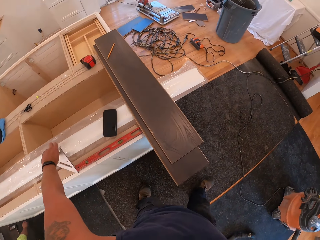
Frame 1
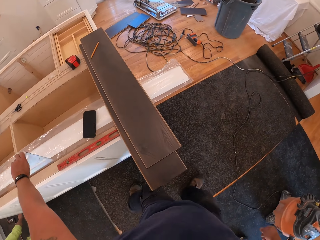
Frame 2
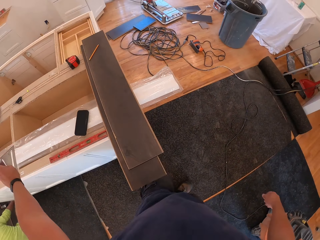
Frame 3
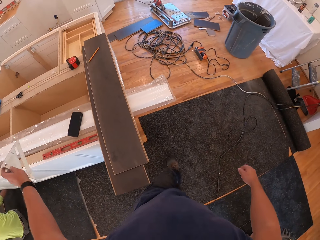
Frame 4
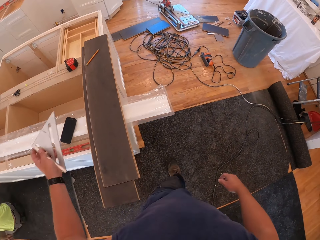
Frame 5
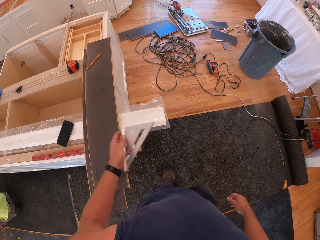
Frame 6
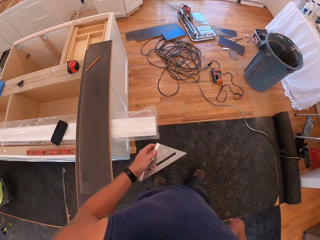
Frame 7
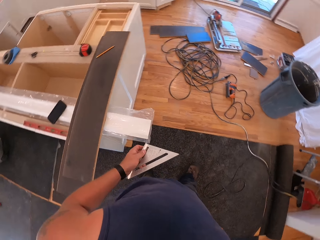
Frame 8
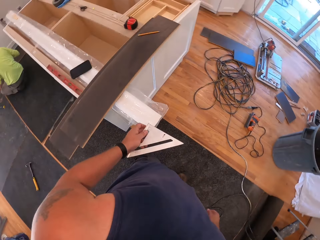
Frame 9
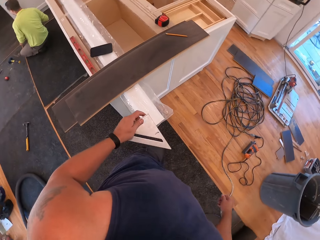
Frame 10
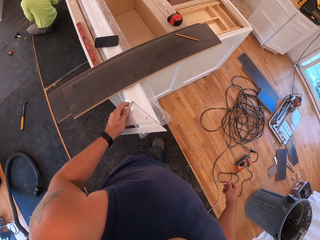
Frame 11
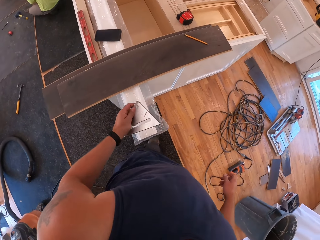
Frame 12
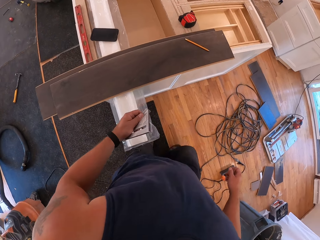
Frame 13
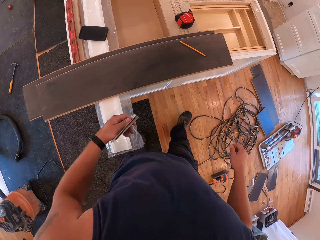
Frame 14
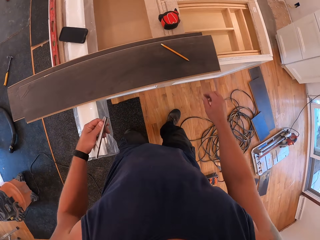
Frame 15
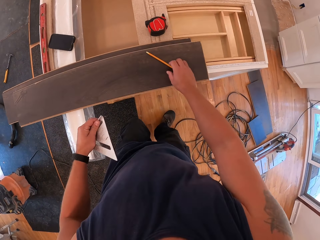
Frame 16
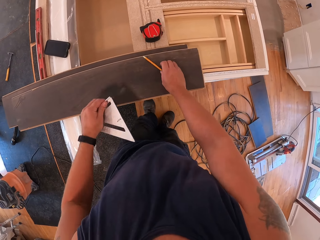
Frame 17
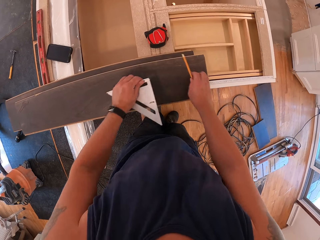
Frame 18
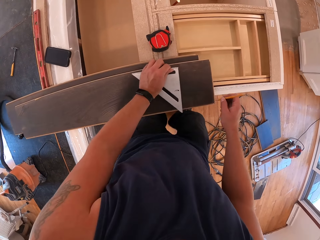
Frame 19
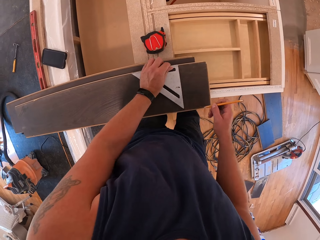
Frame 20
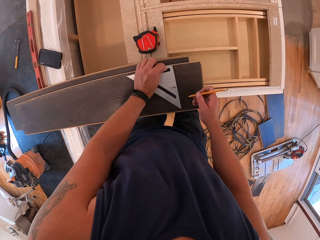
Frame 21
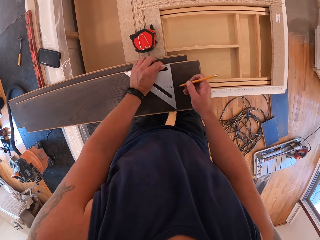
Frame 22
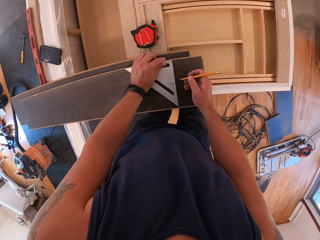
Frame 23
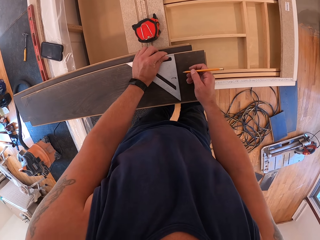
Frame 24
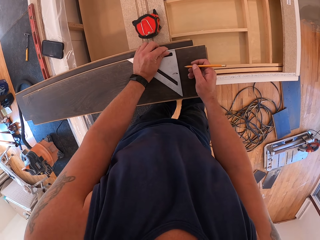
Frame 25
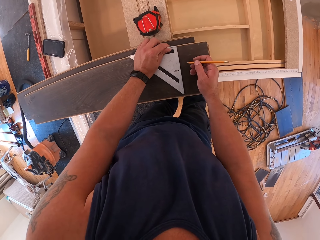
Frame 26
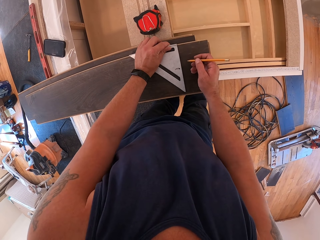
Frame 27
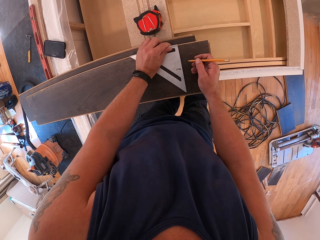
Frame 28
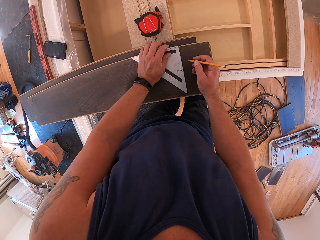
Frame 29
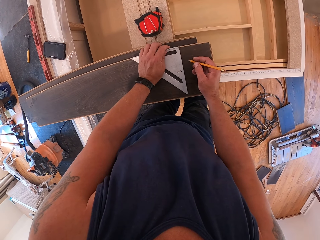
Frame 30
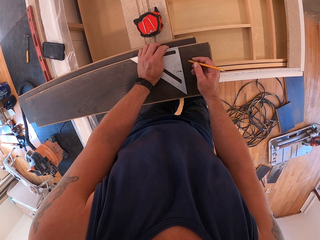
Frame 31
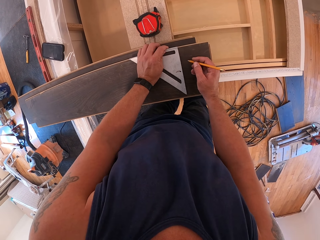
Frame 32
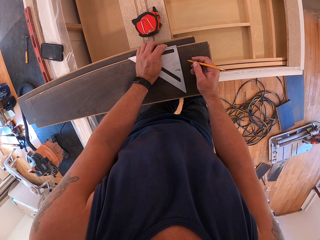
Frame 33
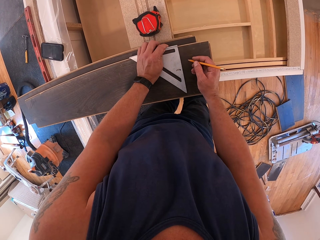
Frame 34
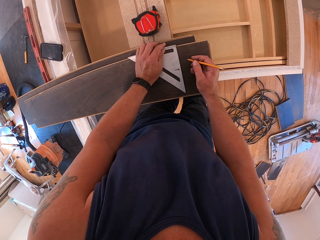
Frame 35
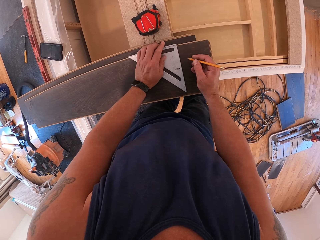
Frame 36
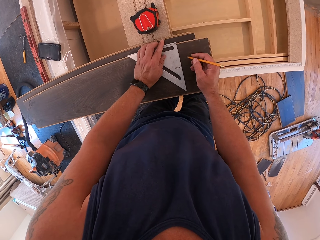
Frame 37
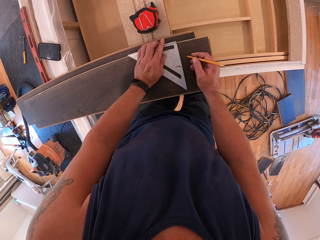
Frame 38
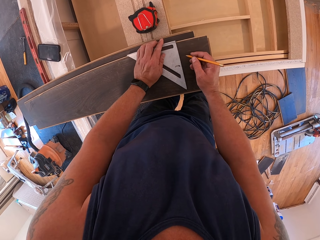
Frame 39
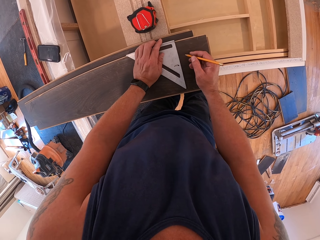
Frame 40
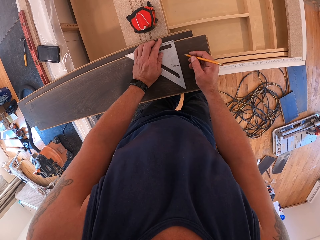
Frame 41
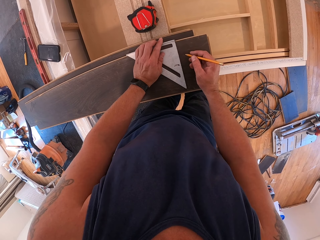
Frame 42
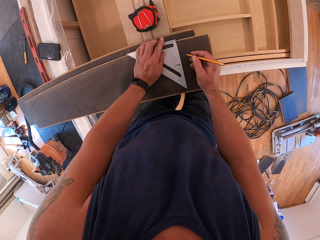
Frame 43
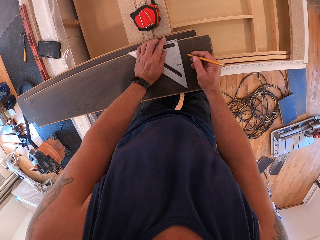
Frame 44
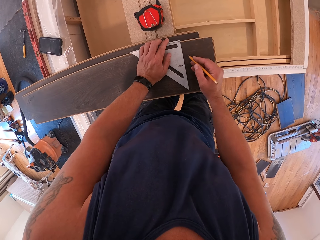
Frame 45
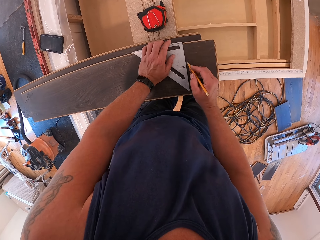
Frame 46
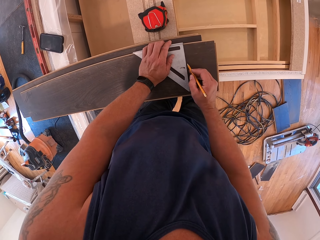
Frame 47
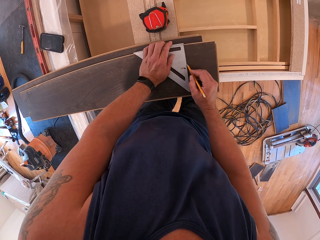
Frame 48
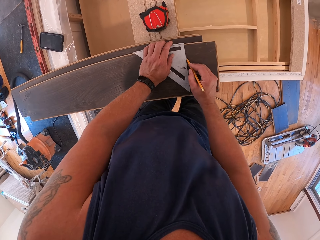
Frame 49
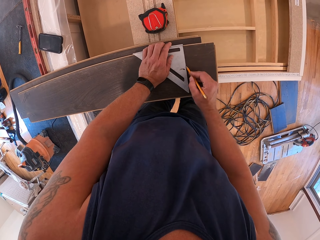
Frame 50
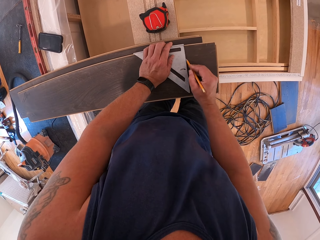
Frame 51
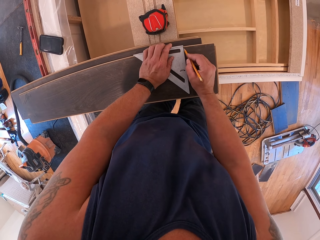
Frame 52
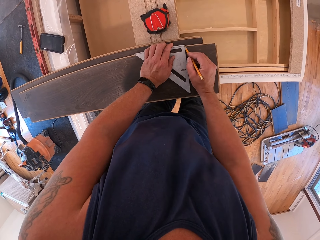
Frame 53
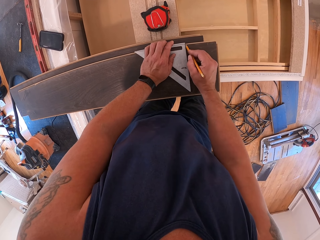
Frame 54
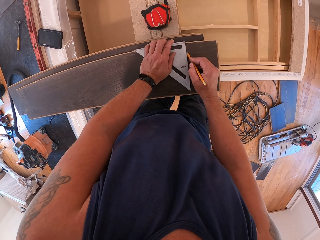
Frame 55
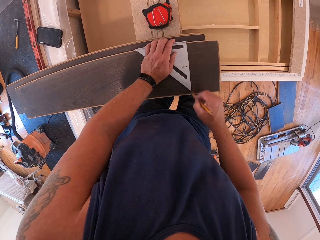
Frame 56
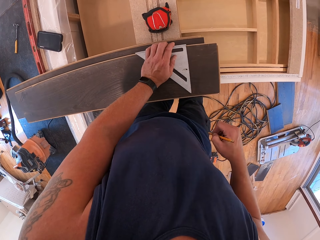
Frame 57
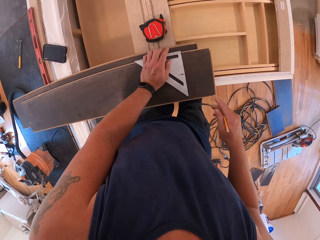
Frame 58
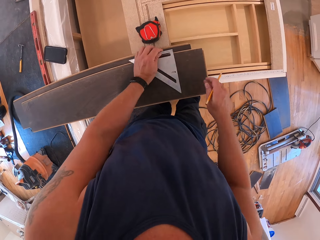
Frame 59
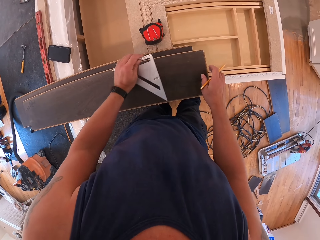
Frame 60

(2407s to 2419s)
The camera wearer picks up a set square or ruler from the uncompleted cabinet top with his left hand. He picks up the pencil on the plywood with his right hand. He drops the ruler. He marks measurements on the plywood using the set square and the pencil in his hands.

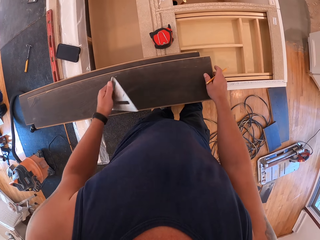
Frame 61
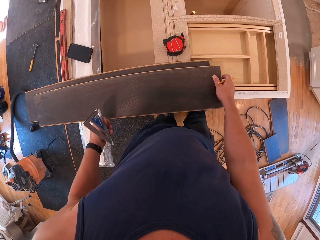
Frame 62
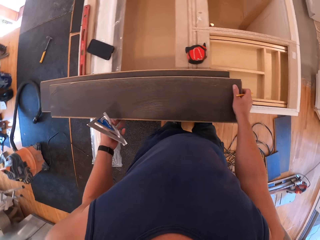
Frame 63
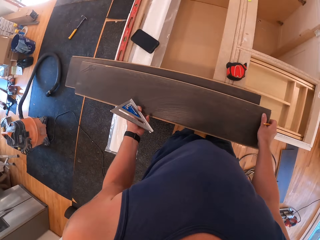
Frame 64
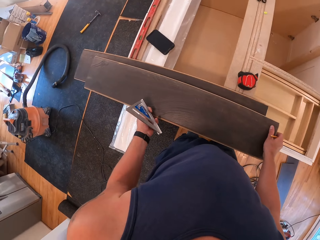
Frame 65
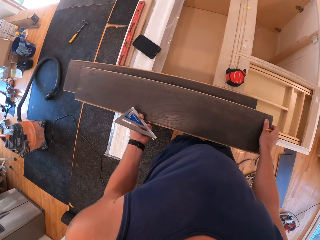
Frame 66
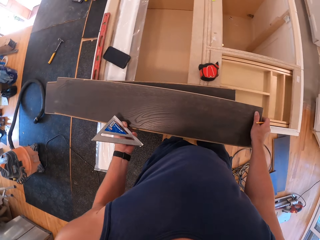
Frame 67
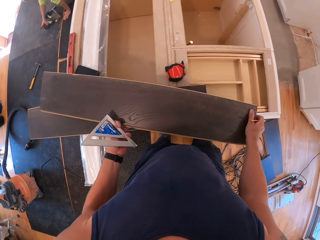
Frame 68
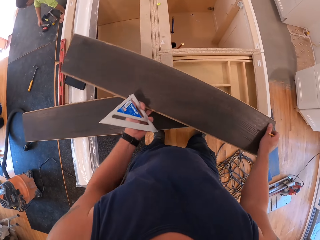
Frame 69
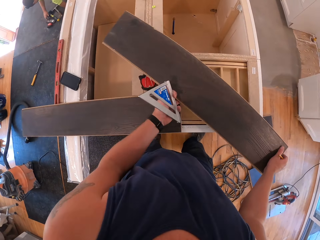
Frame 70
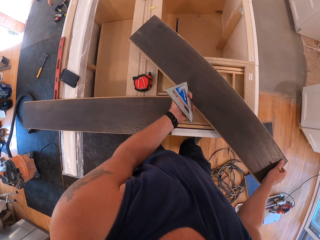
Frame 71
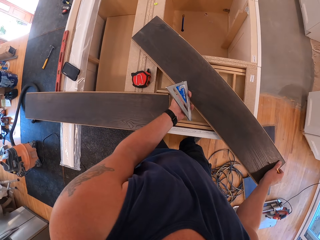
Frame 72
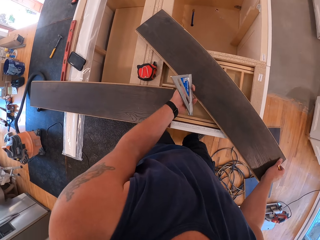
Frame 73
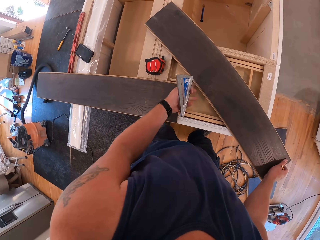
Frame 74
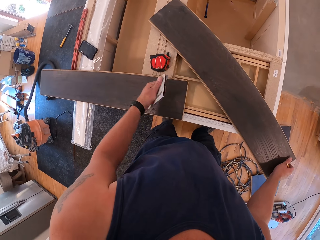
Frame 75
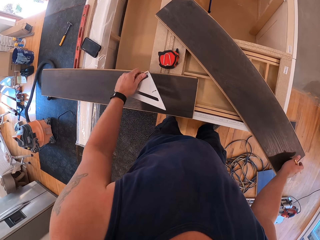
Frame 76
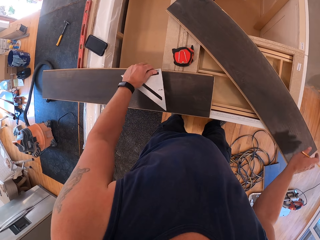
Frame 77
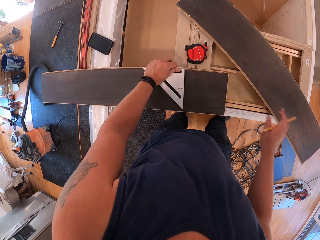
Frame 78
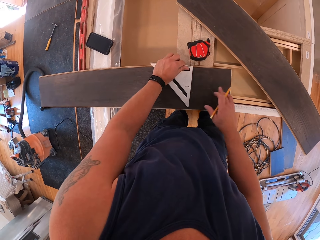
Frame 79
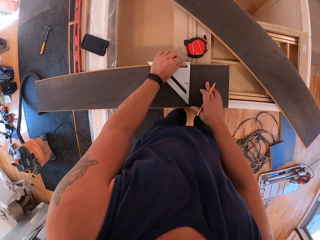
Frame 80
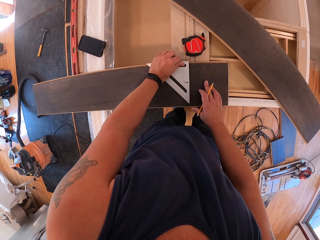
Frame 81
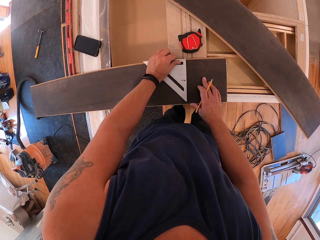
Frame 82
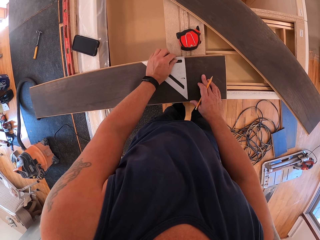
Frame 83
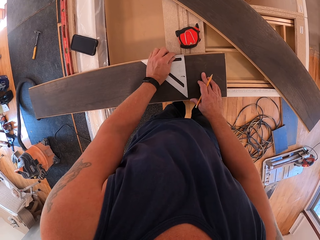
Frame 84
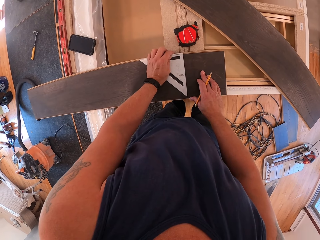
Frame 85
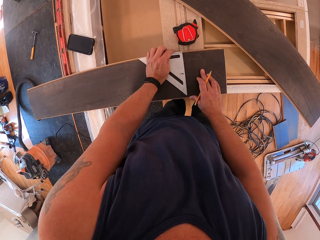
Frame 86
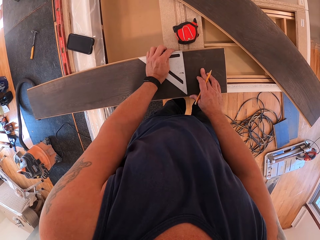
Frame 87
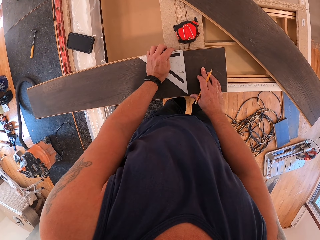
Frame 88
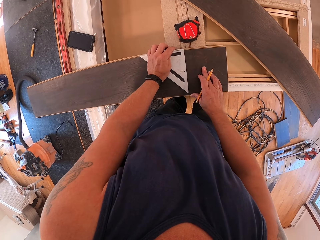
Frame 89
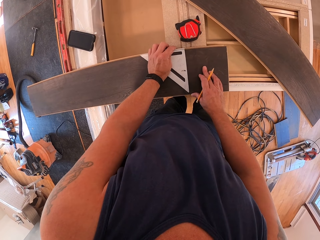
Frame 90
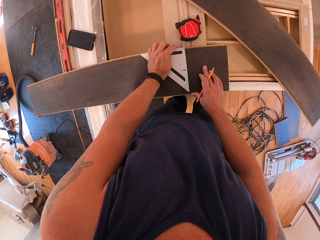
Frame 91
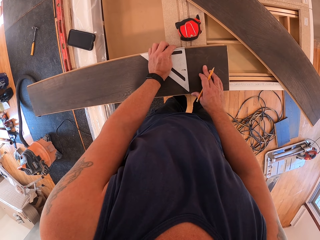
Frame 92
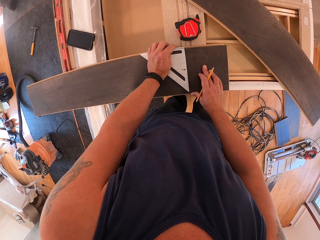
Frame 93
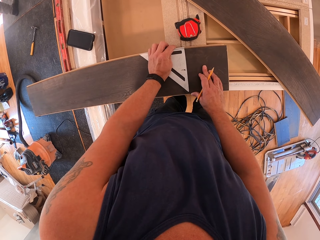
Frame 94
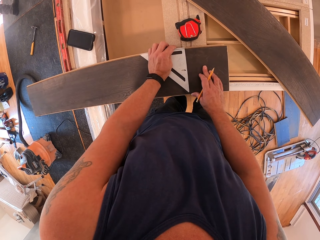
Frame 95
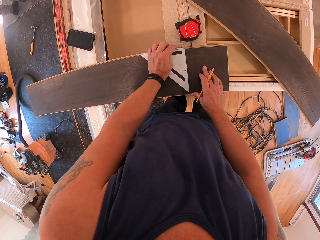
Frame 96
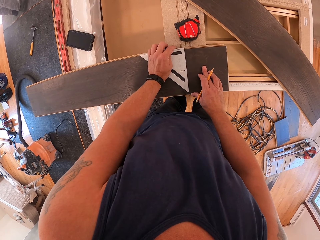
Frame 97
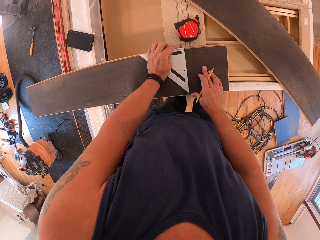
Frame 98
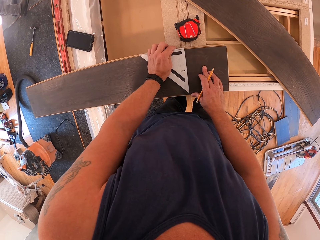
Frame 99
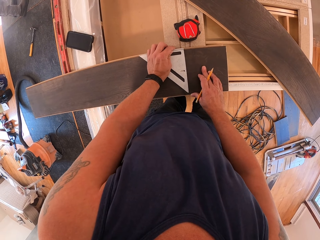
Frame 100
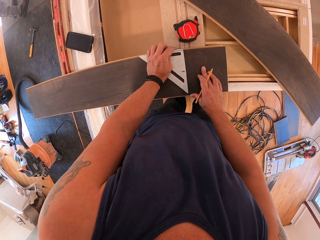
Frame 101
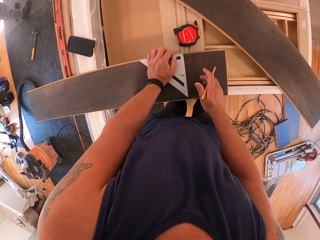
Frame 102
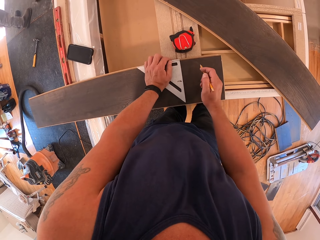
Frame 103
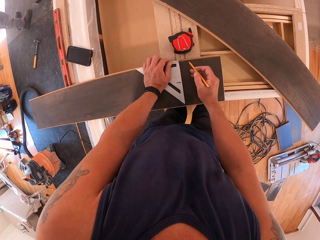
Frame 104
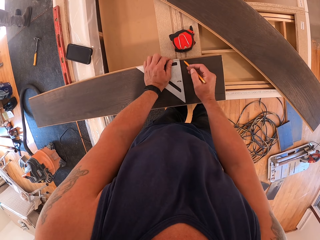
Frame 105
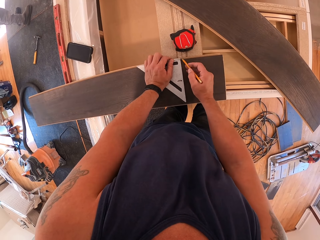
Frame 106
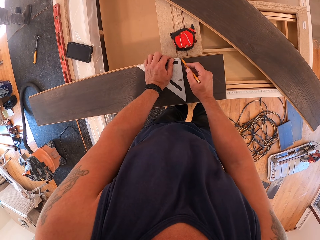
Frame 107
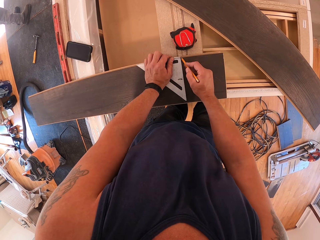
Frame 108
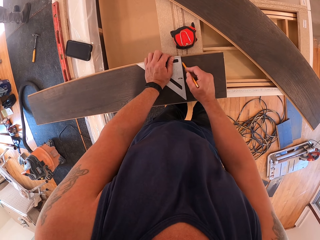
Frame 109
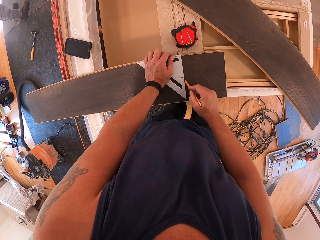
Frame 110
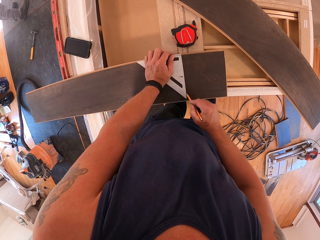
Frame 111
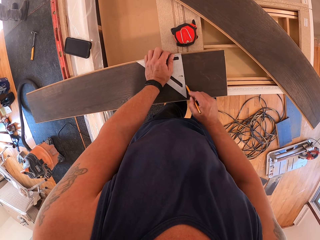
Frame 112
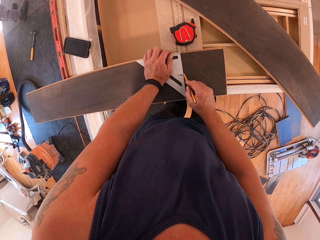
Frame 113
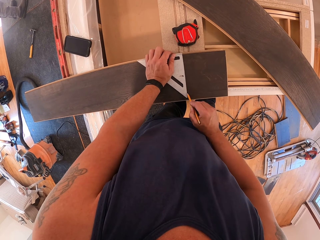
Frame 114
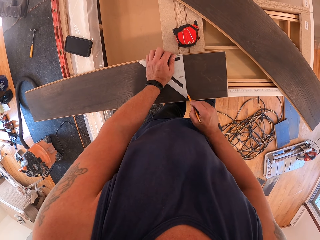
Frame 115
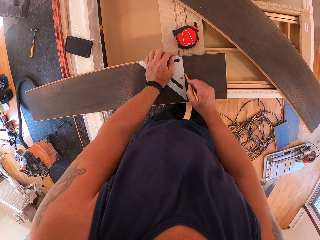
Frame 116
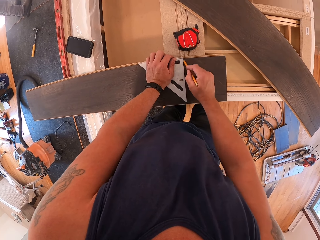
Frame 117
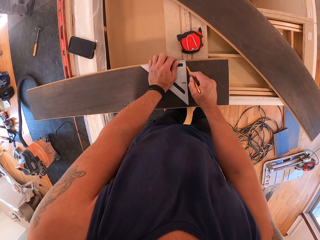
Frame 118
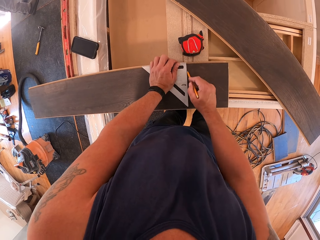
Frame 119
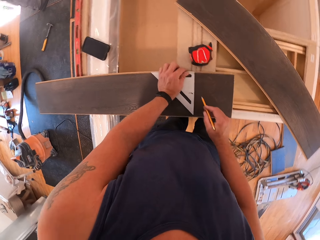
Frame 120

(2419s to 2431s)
The camera wearer picks up the wood. He repositions one of the plywood pieces with his hands. He drops the wood. He marks measurements on the plywood using the set square and the pencil in his hands. He marks the wood.
